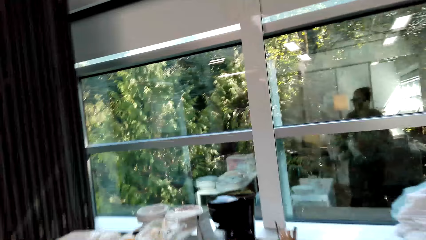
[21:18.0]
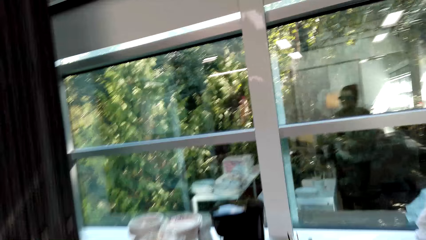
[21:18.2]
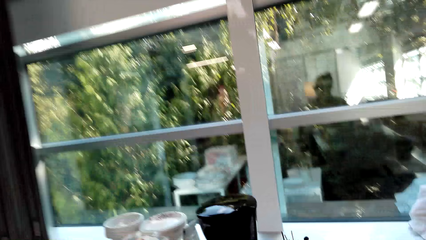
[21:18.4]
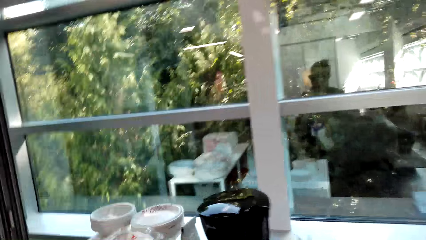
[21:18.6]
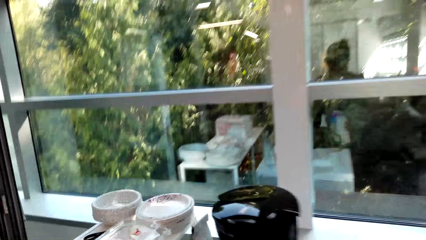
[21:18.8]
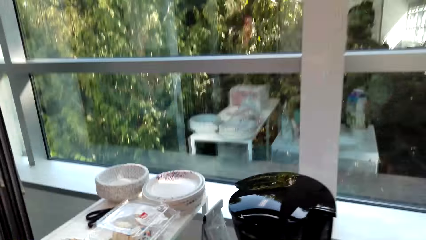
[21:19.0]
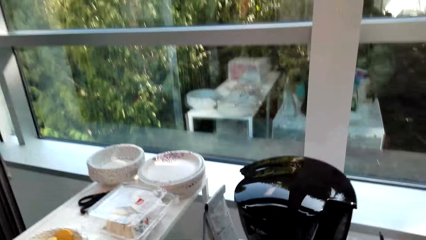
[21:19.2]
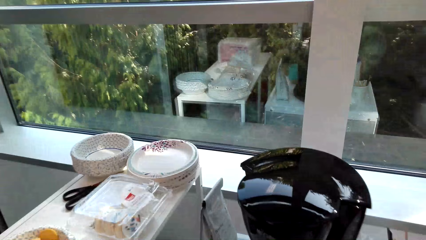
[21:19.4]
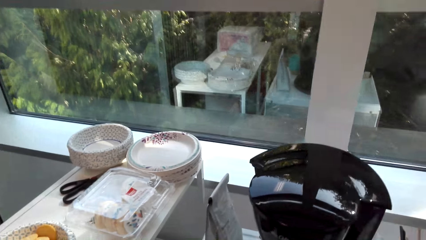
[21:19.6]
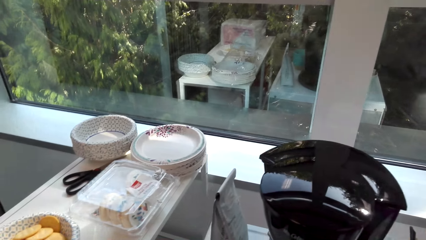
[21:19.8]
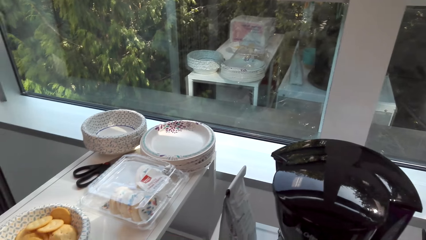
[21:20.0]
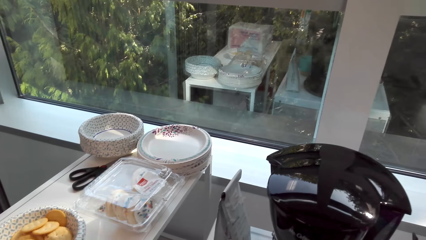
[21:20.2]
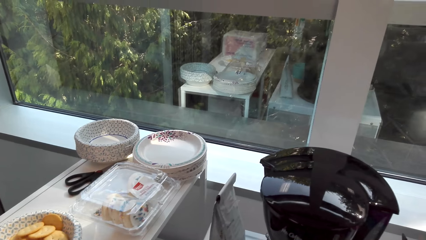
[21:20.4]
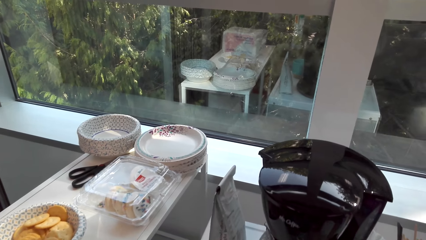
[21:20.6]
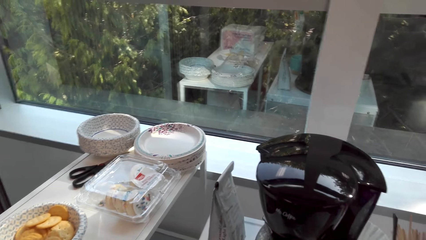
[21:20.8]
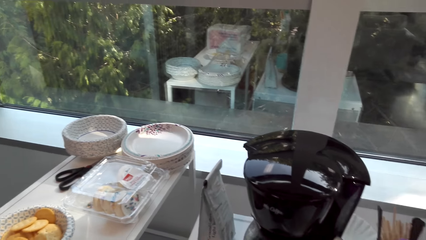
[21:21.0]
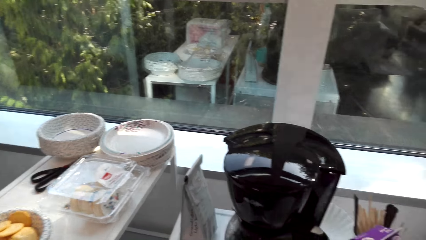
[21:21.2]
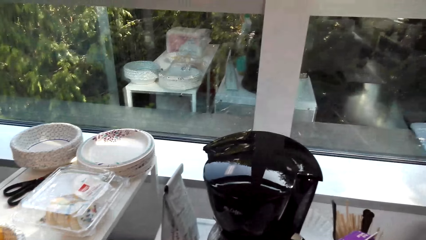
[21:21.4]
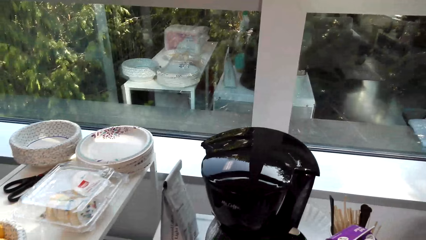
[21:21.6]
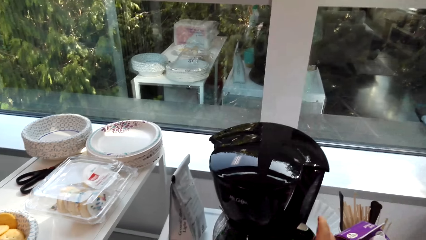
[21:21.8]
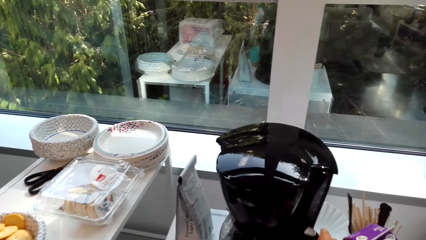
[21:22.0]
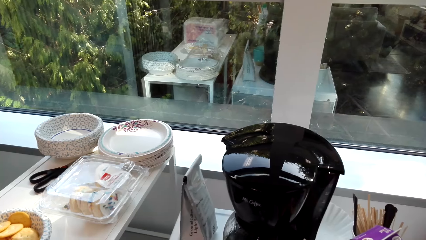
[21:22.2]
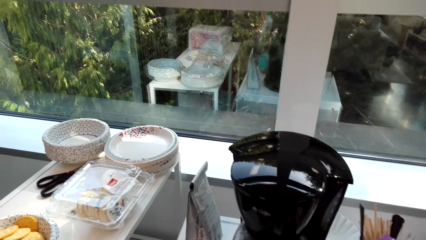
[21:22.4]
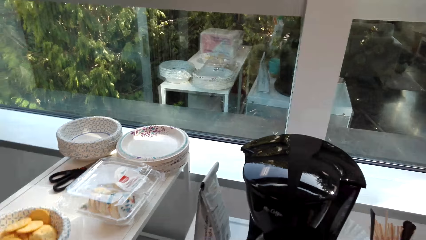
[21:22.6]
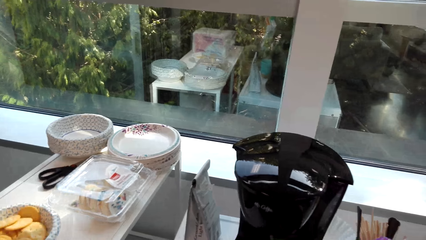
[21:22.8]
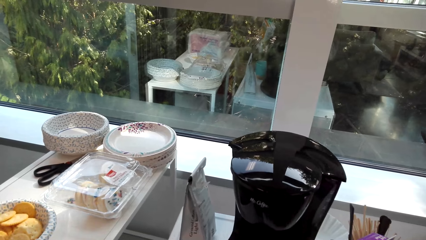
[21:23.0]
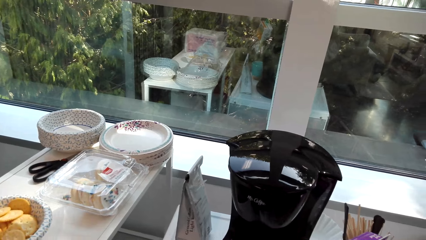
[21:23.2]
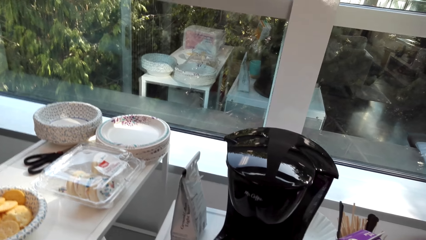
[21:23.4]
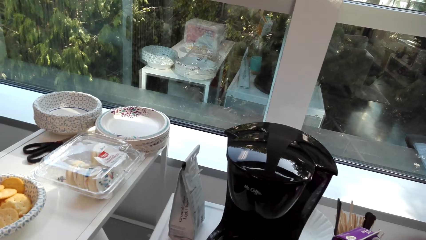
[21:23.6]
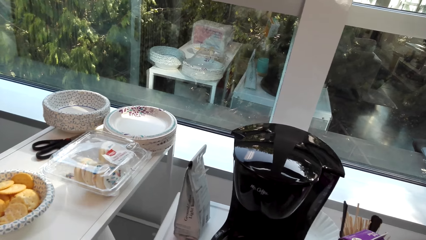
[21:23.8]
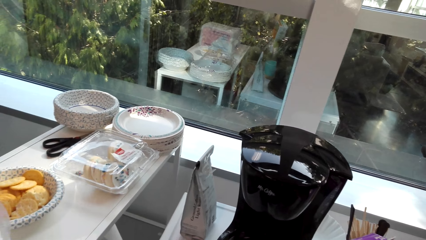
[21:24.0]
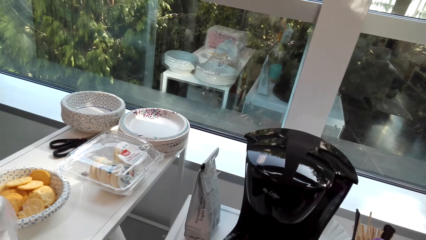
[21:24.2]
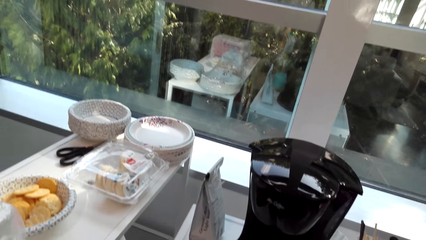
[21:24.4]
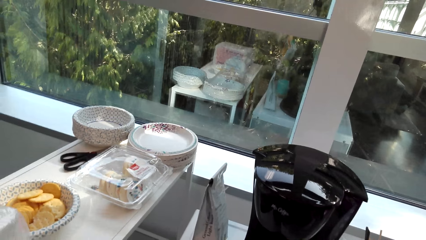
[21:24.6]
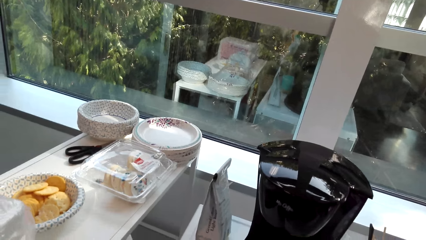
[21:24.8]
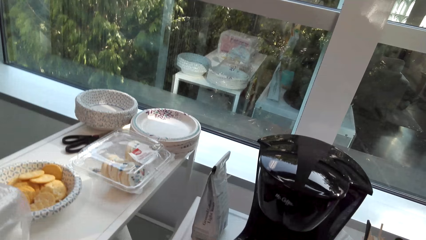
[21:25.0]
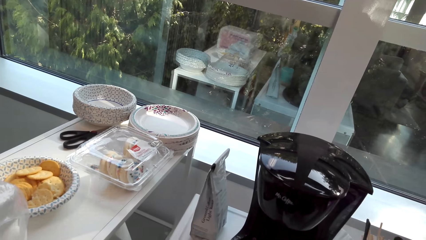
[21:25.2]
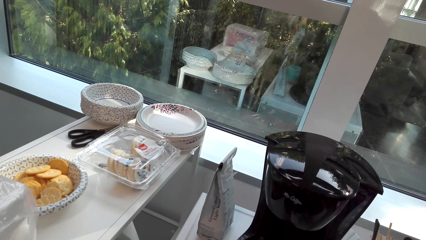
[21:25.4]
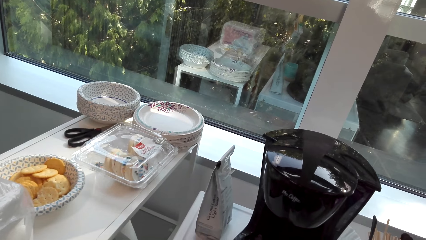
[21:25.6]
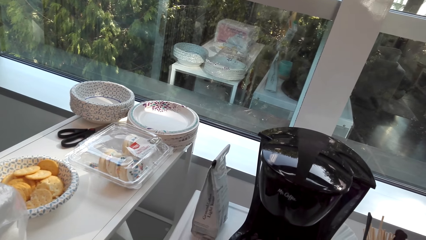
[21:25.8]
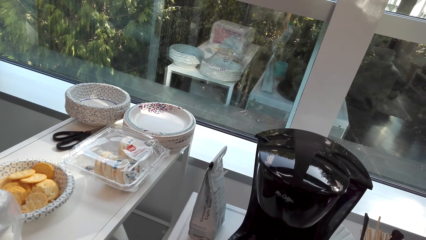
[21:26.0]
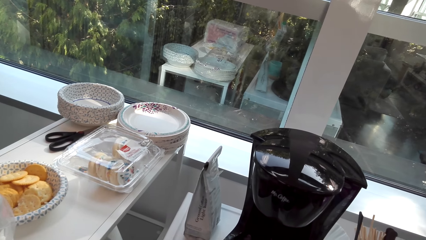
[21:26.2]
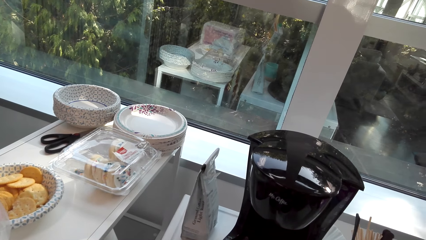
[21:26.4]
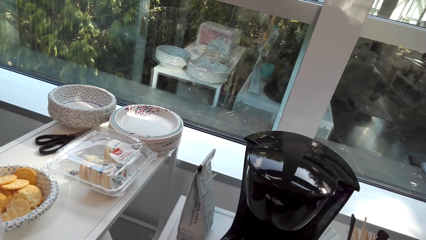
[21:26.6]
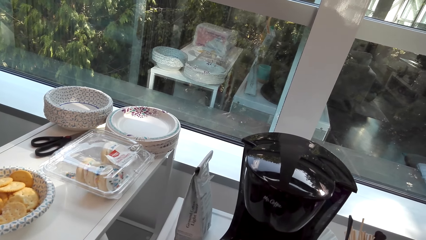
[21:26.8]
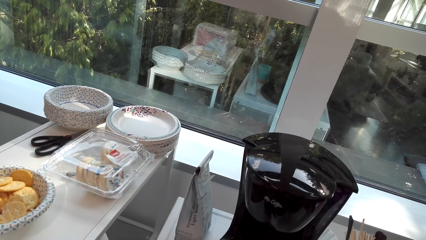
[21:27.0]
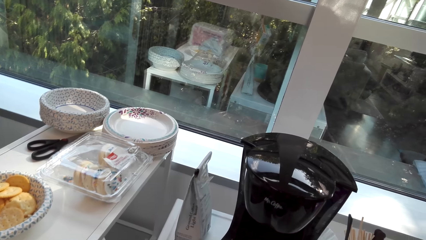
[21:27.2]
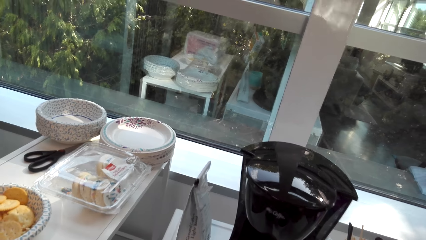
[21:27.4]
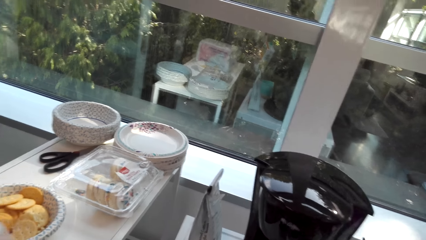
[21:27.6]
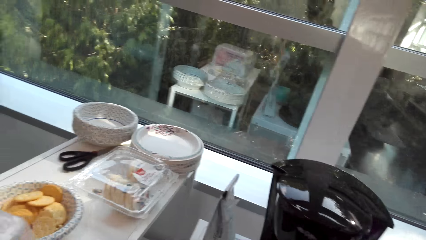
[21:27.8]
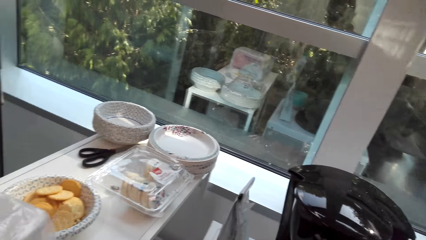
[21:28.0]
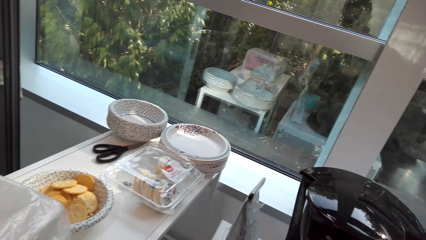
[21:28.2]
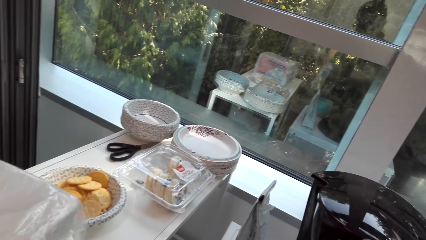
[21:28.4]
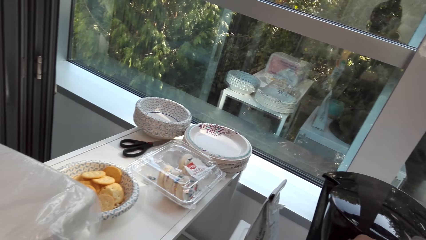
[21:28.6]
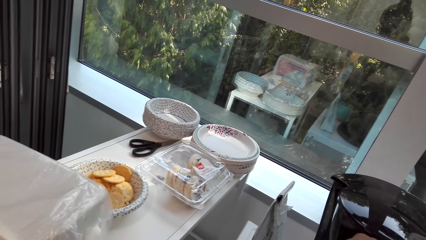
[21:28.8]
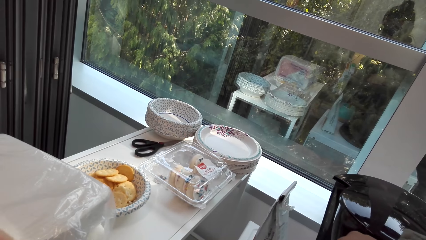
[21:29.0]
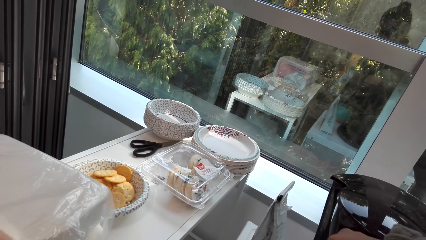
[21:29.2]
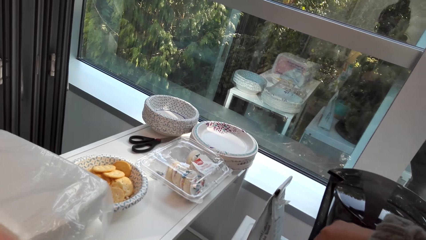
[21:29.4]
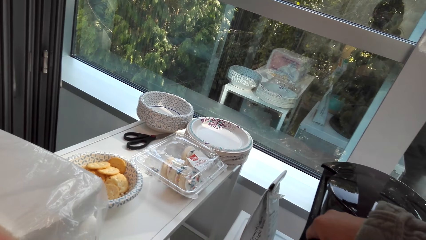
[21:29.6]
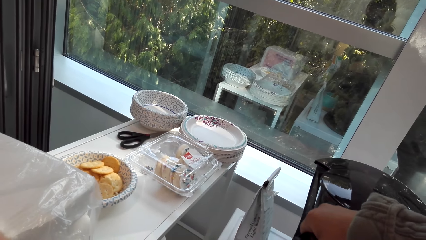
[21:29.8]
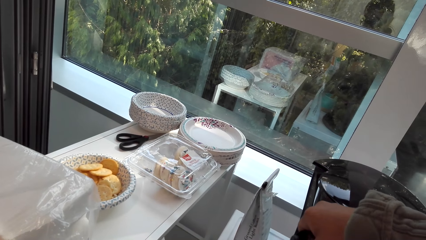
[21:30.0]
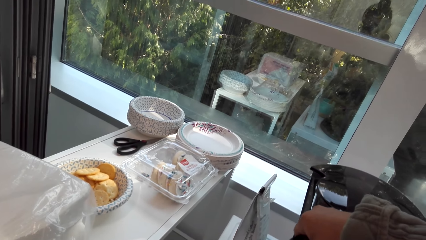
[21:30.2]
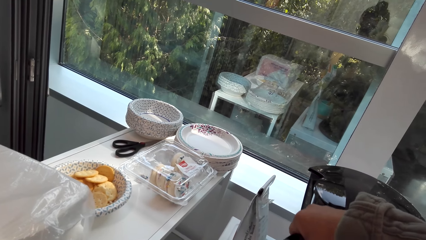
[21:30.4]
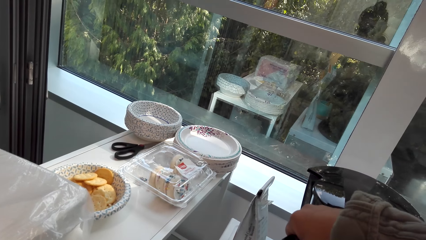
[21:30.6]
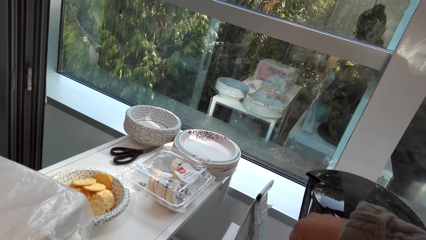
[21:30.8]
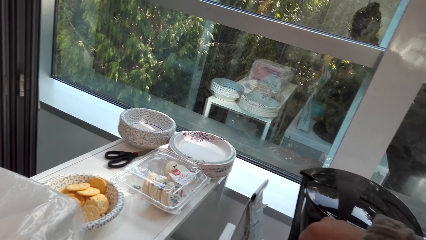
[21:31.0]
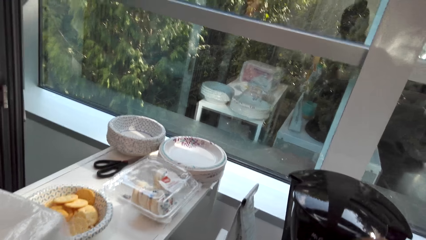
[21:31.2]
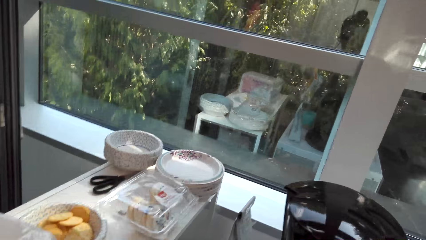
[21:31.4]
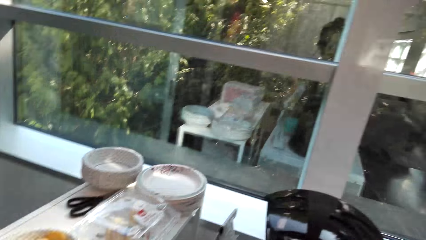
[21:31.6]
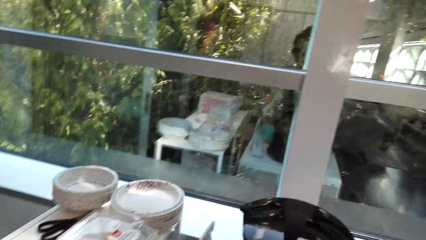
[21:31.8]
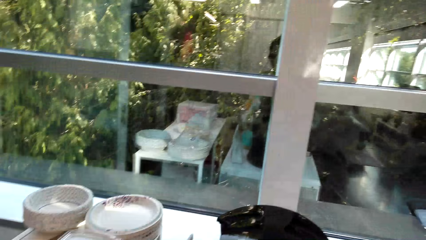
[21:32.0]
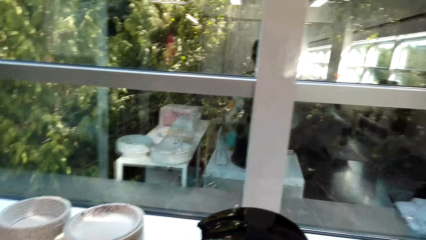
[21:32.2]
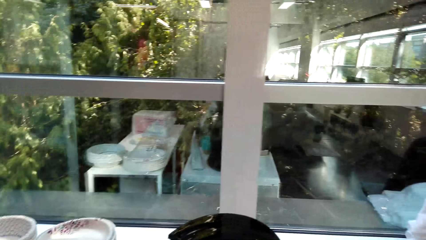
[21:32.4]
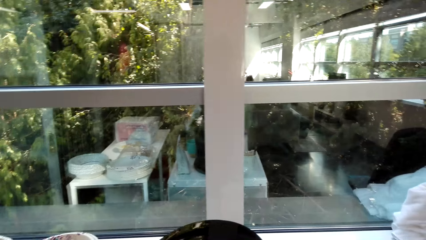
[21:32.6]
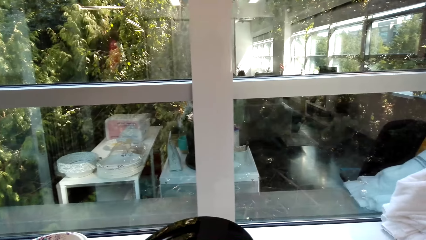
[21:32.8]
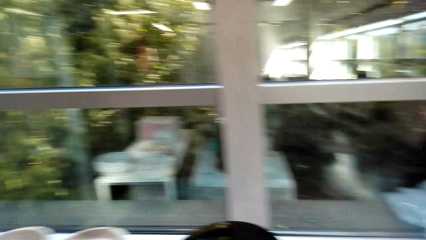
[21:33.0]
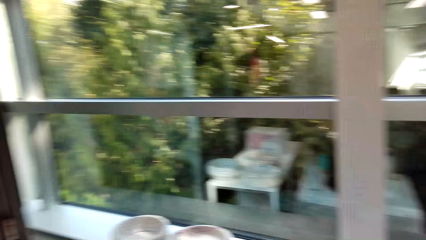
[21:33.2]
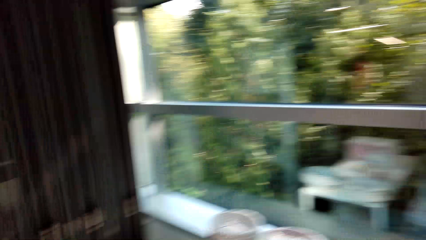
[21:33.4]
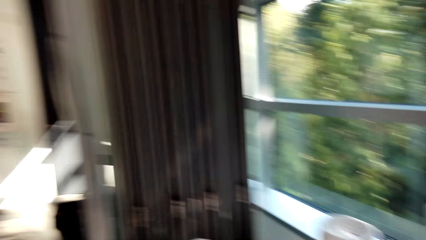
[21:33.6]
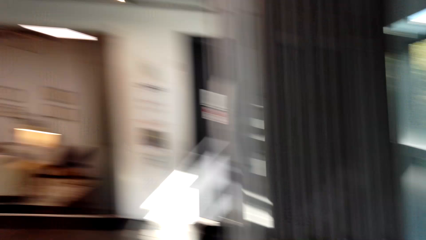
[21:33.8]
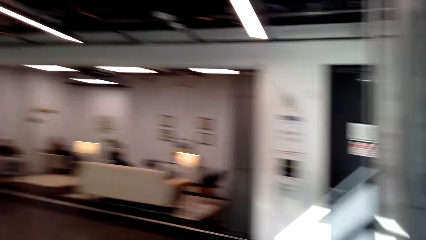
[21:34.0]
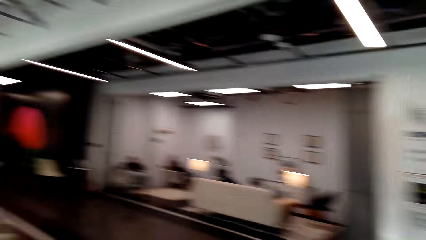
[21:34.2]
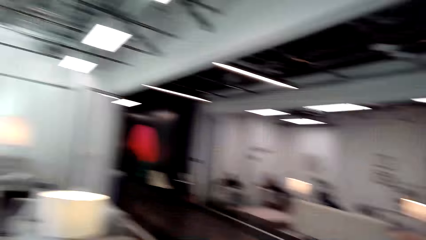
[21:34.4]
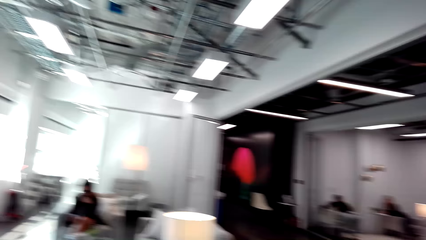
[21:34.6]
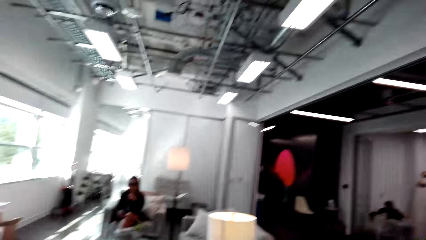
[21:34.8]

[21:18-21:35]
The camera wearer looks around. They make coffee. They touch the coffee maker. They look around.
